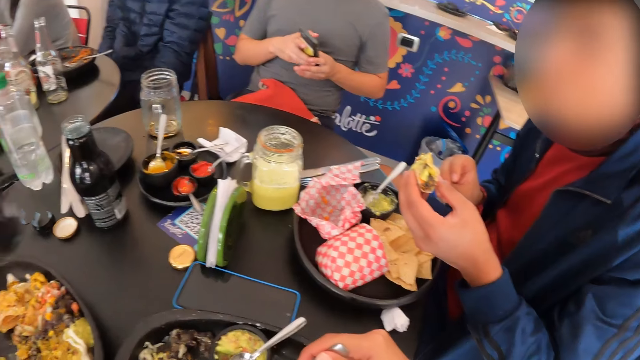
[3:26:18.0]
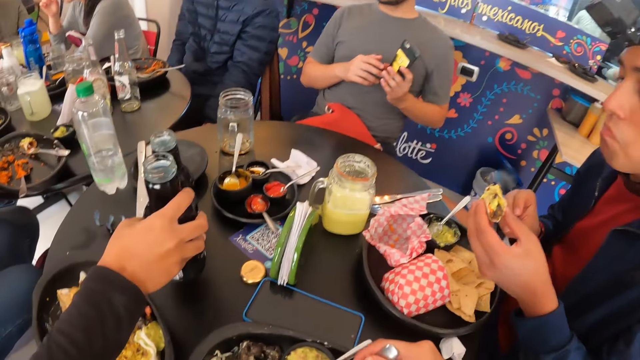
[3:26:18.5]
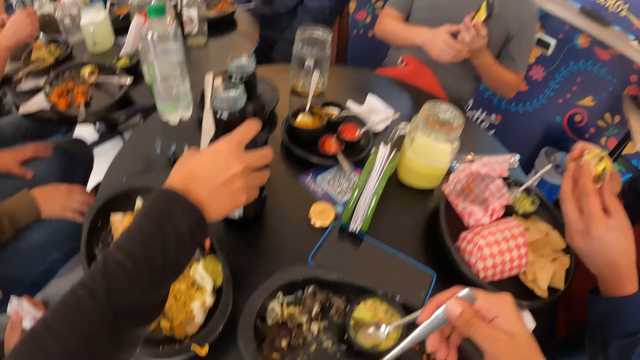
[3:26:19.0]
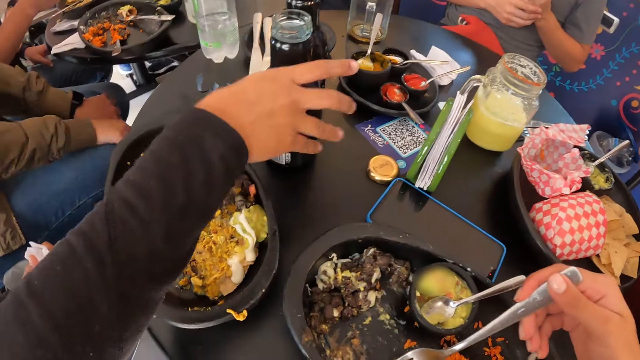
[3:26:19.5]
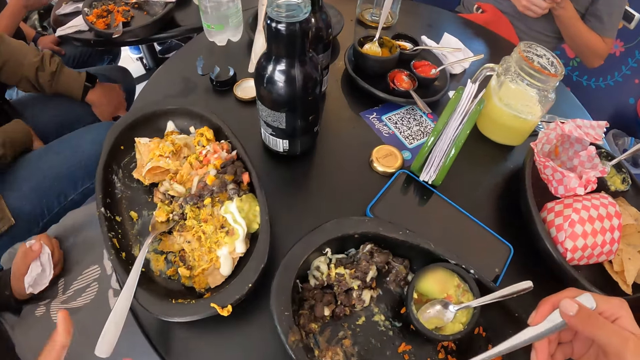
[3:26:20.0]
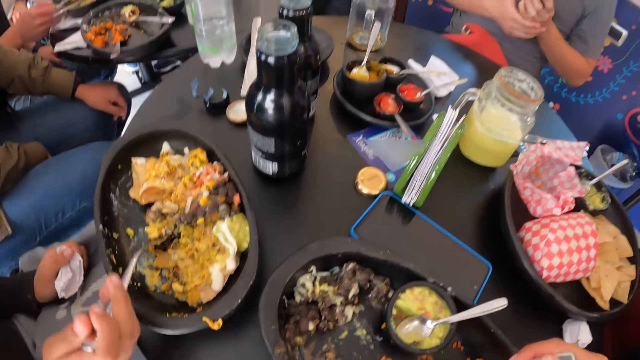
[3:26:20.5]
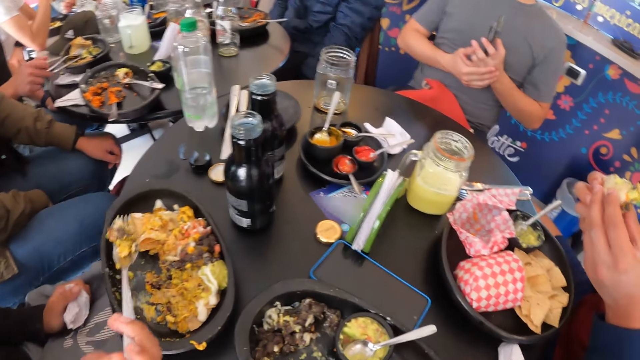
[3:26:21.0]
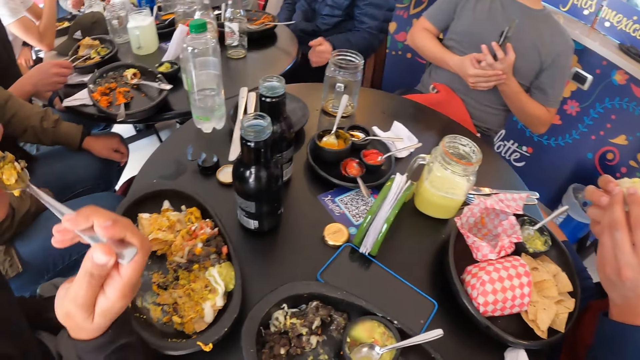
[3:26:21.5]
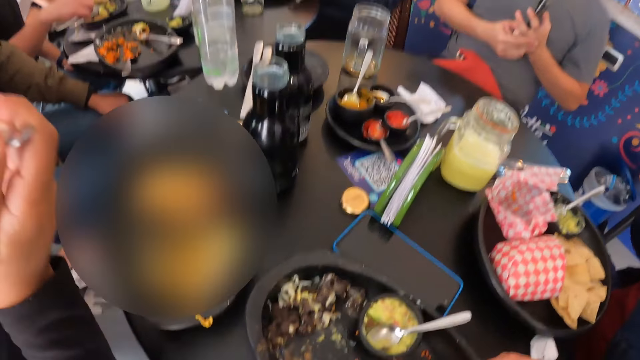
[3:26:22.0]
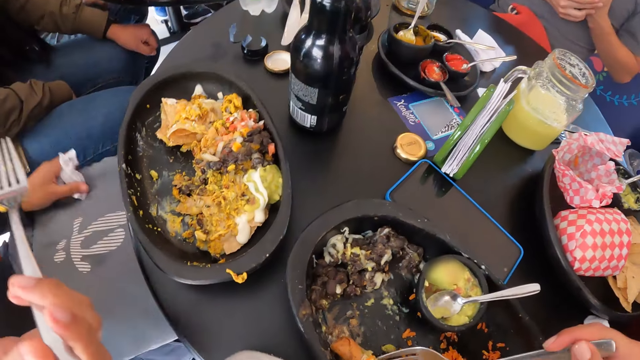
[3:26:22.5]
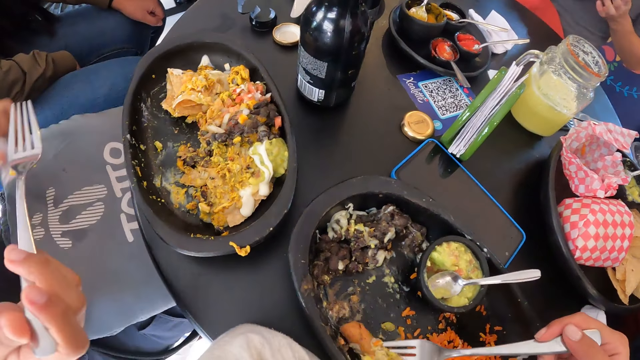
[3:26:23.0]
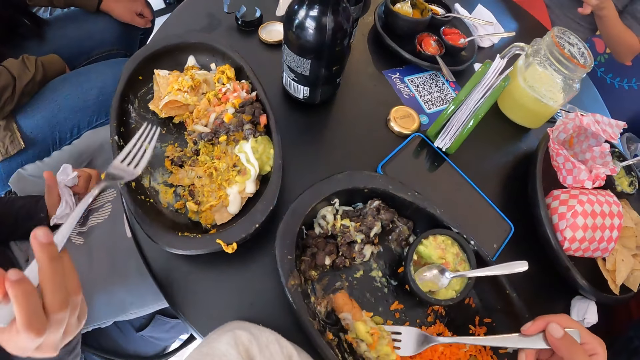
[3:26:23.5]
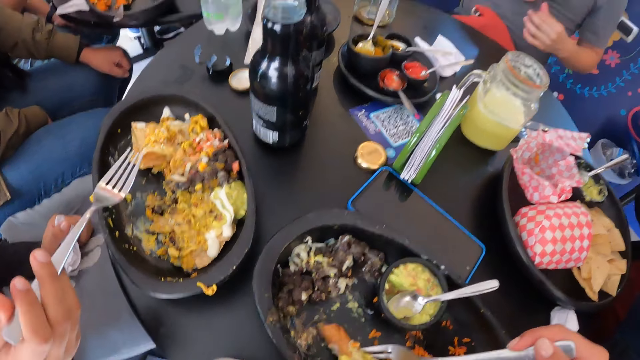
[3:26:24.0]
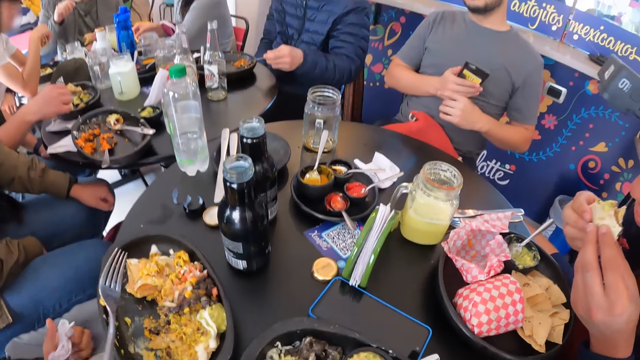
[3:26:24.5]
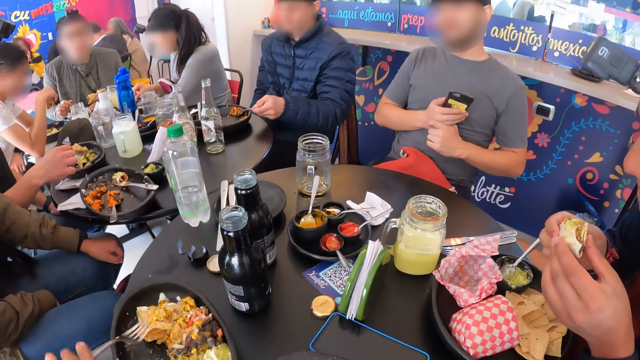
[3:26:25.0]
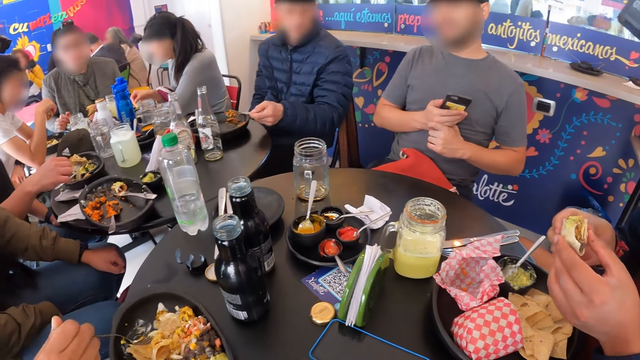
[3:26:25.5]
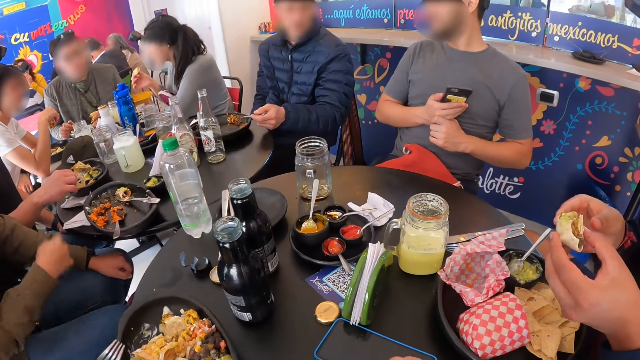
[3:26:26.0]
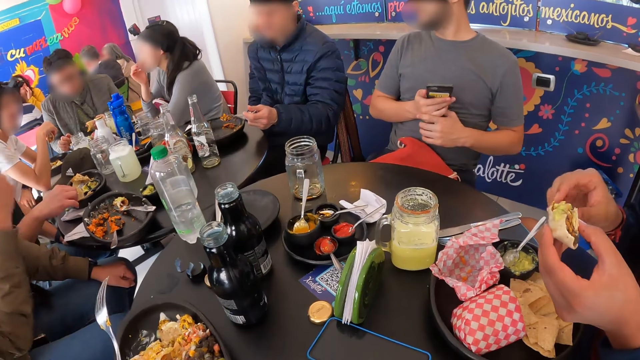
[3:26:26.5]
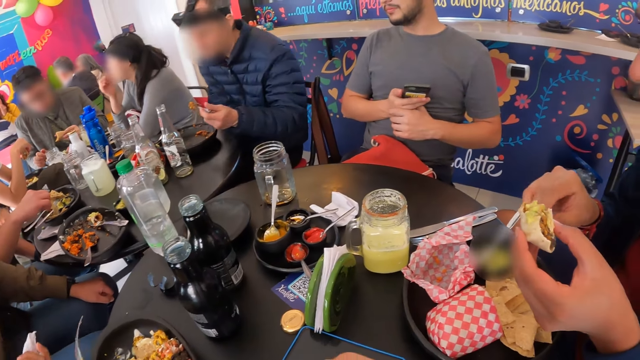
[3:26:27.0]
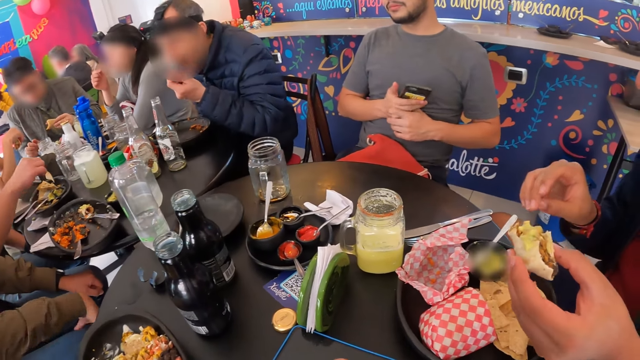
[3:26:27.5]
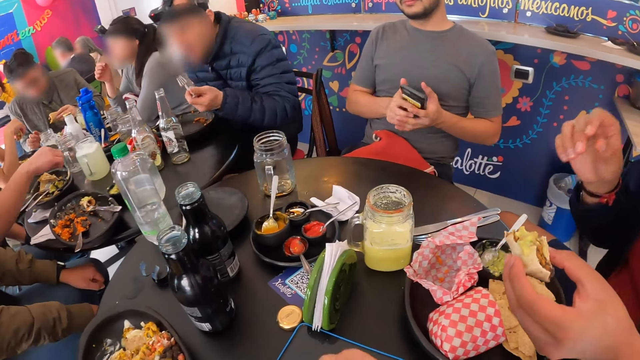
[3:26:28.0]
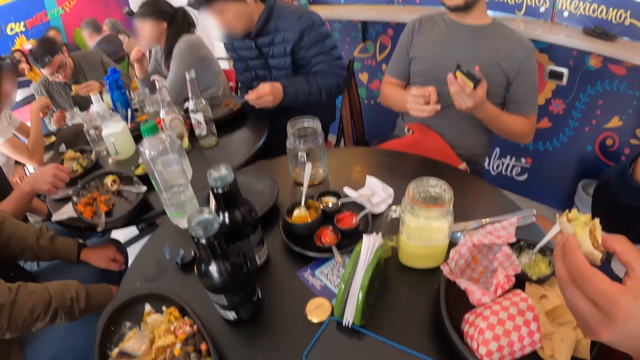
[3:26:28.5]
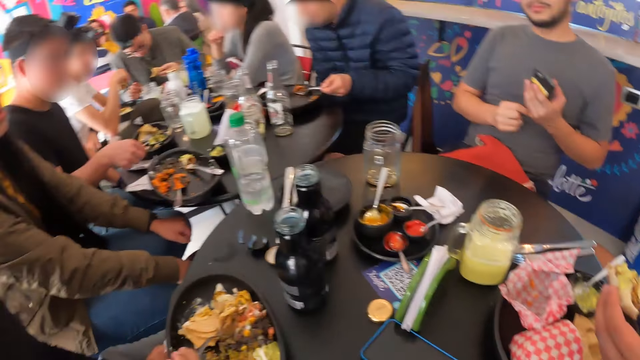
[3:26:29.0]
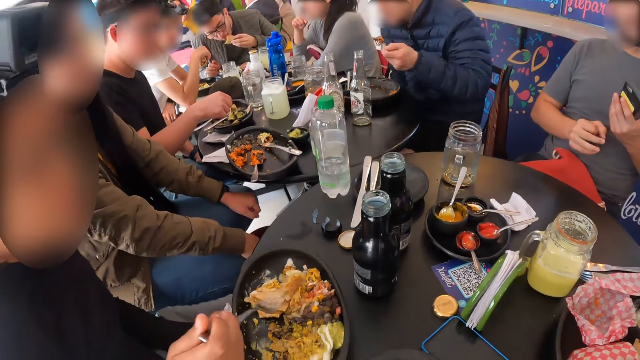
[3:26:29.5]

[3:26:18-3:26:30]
The woman places the bottle in her right hand on the table. She packs food from the plate on the table with the fork in her right hand and puts the food in the fork in her right hand into her mouth. The camera wearer packs food from the plate on the table with the fork in her right hand. The woman packs food from the plate on the table with the fork in her right hand. She eats the food.

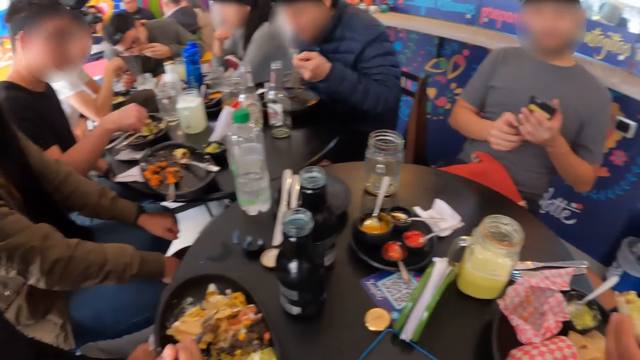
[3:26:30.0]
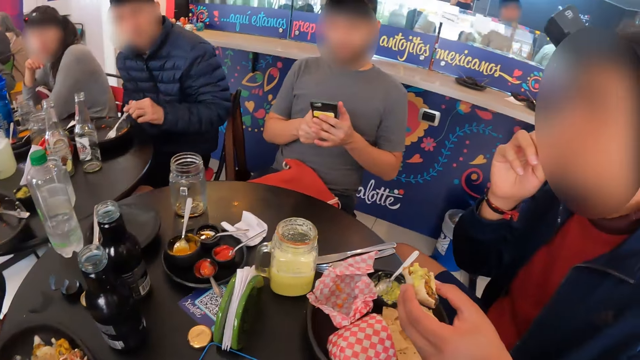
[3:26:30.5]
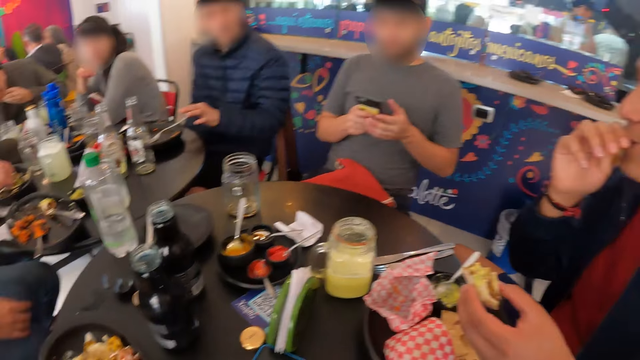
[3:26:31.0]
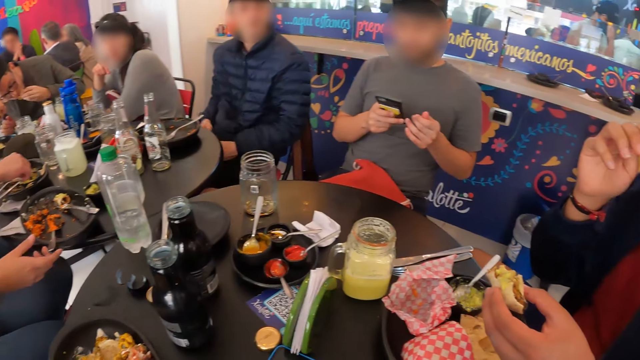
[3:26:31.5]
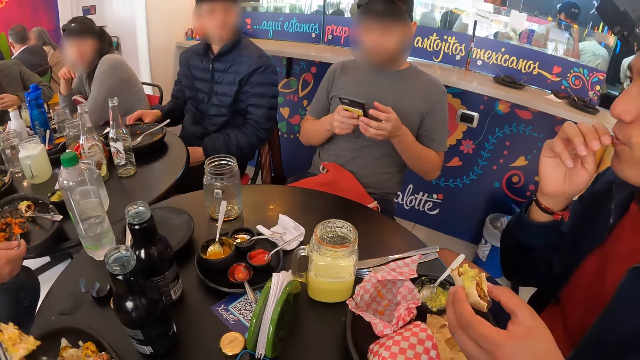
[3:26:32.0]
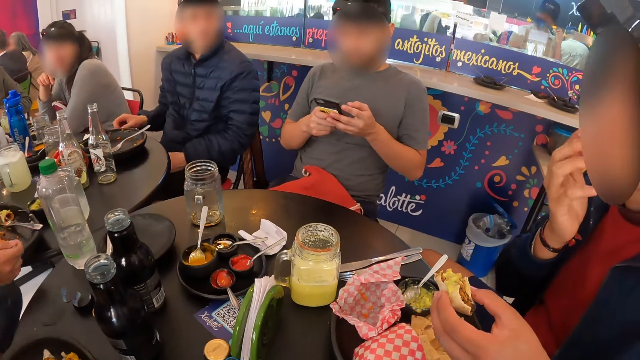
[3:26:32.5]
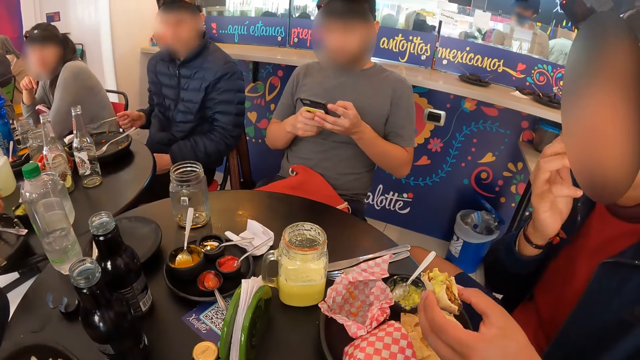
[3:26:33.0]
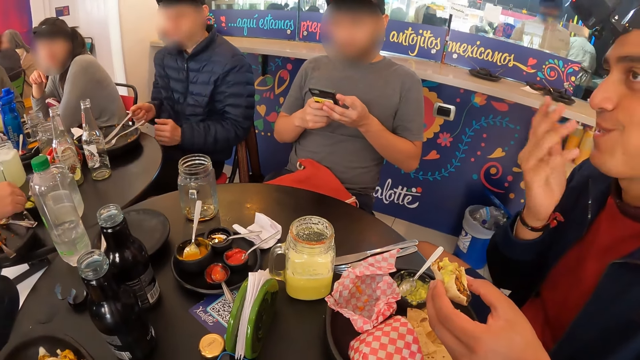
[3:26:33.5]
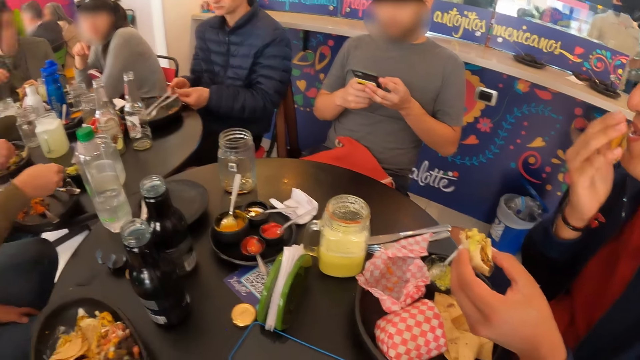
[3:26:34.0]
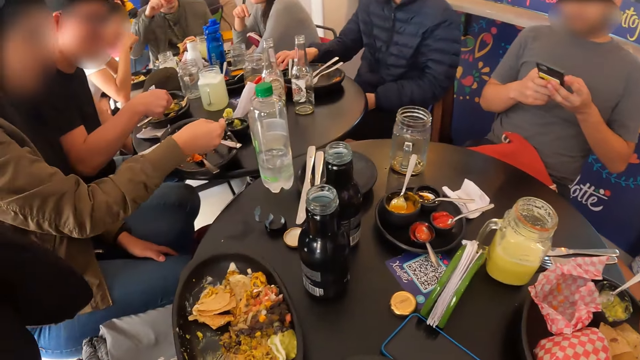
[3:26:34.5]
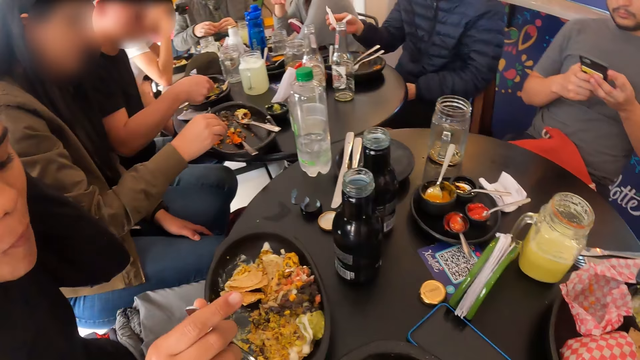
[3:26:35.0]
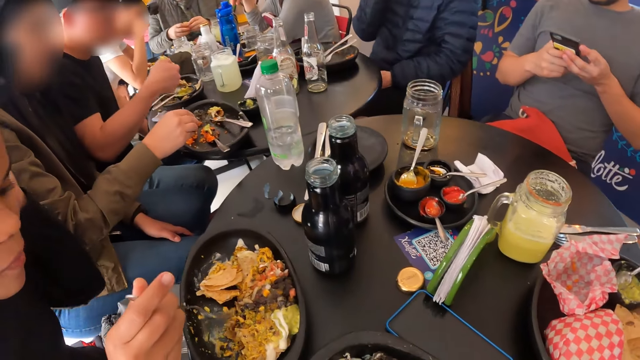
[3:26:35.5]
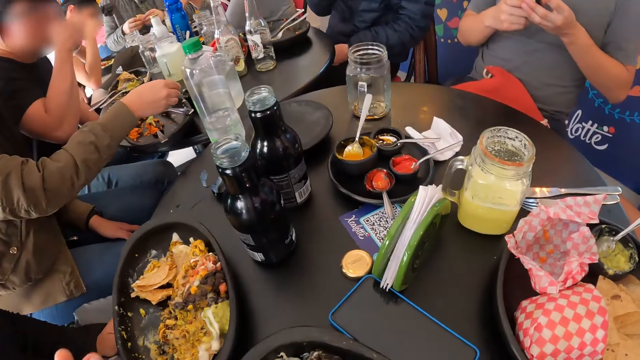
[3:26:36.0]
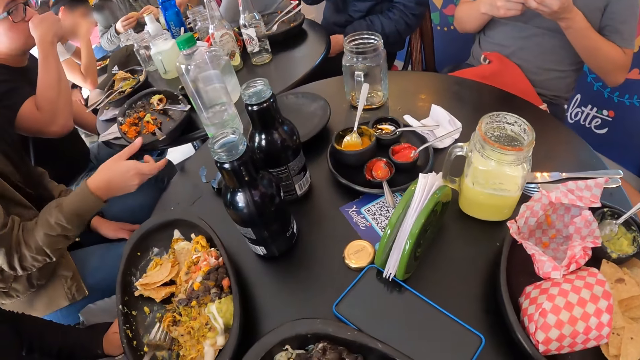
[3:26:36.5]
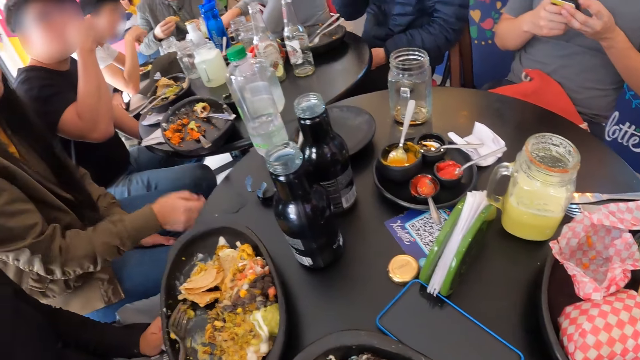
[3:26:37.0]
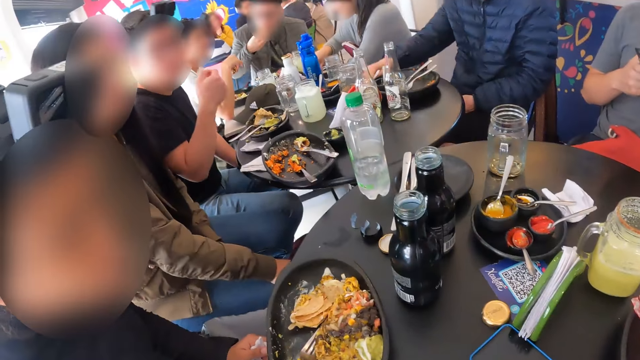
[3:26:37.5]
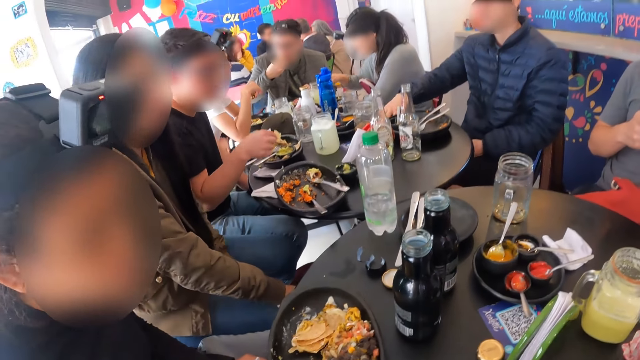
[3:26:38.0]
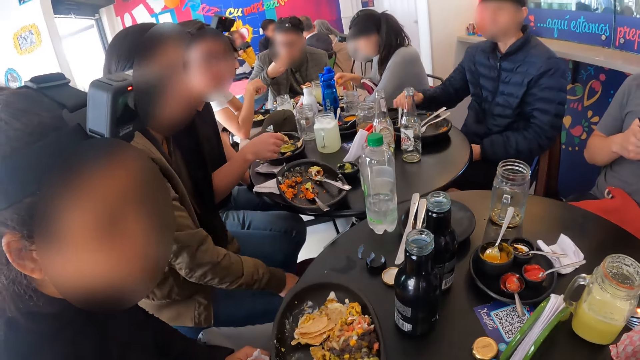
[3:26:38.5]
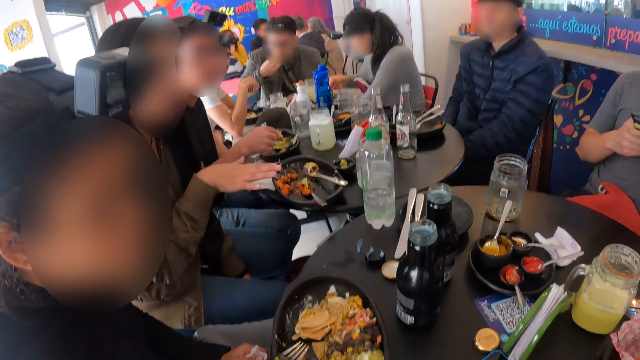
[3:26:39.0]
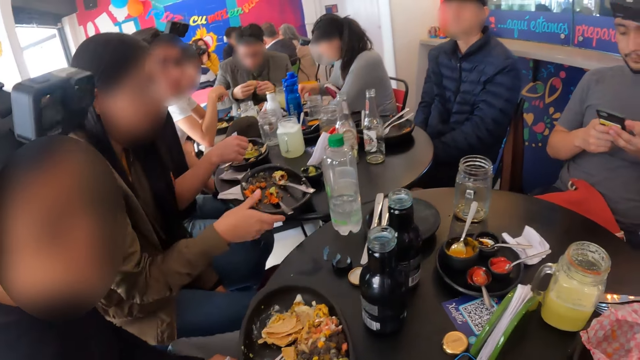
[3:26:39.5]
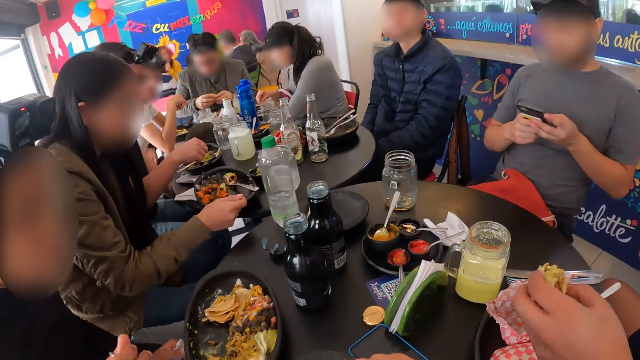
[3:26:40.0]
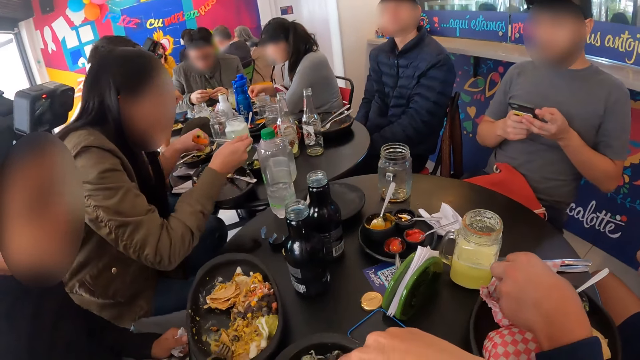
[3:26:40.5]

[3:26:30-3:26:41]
The man touches his mouth with his right hand. A person uses the phone. The woman packs food from the plate on the table with the fork in her right hand. The man places the shawarma in his left hand on the wrapper in the plate.
